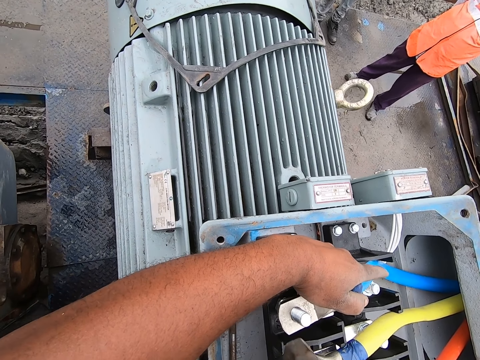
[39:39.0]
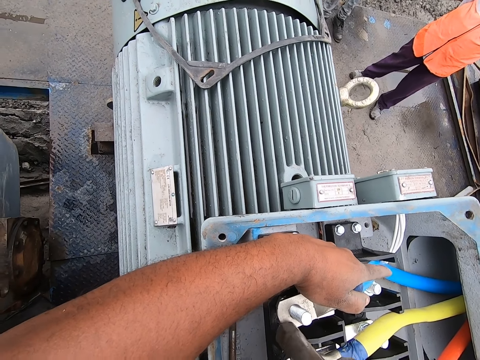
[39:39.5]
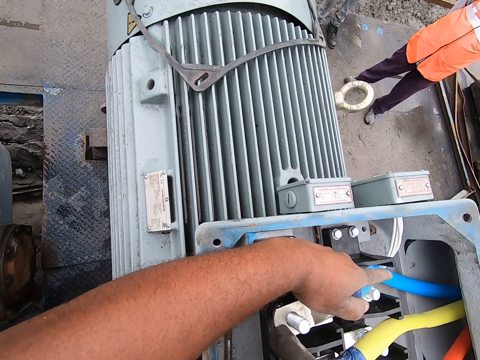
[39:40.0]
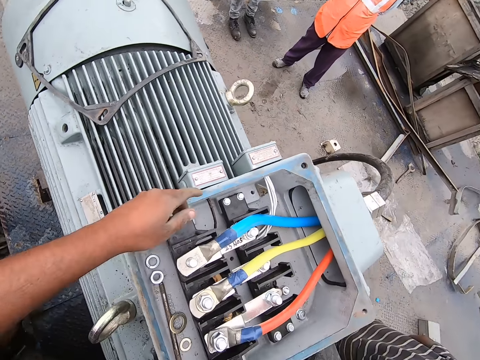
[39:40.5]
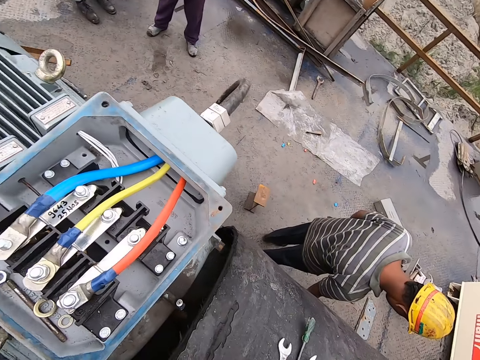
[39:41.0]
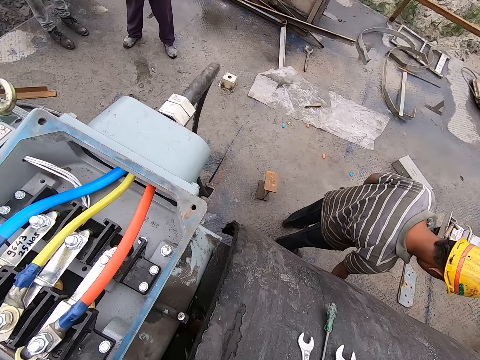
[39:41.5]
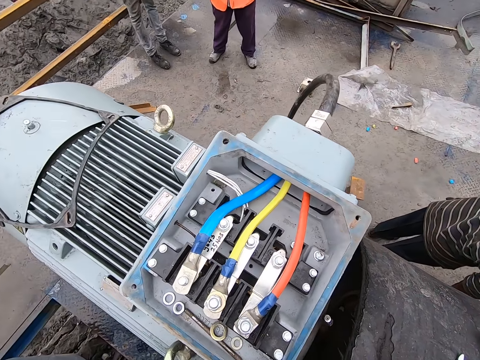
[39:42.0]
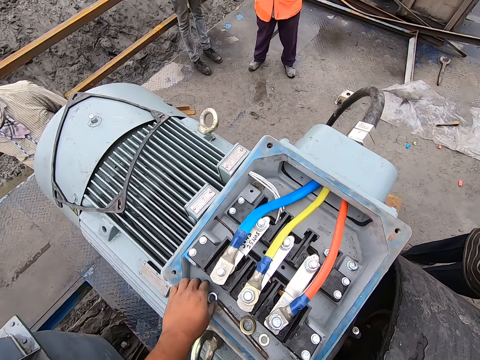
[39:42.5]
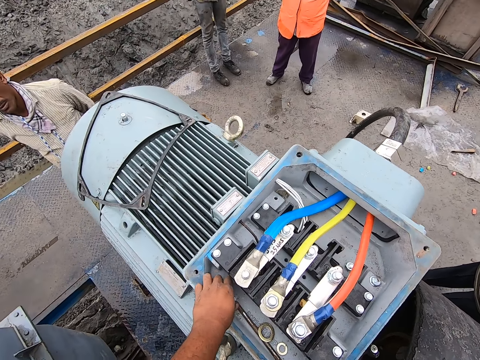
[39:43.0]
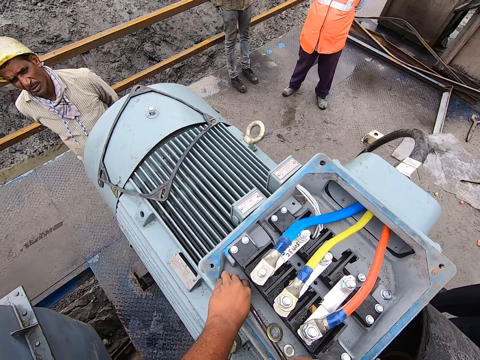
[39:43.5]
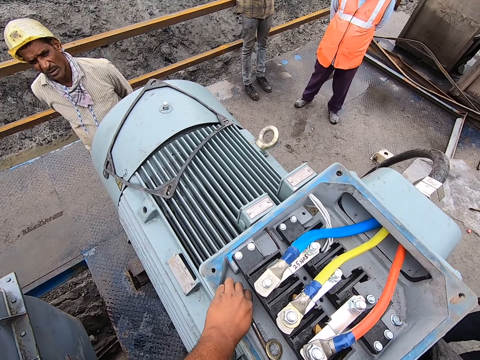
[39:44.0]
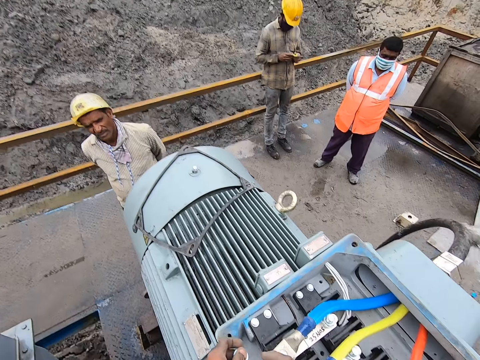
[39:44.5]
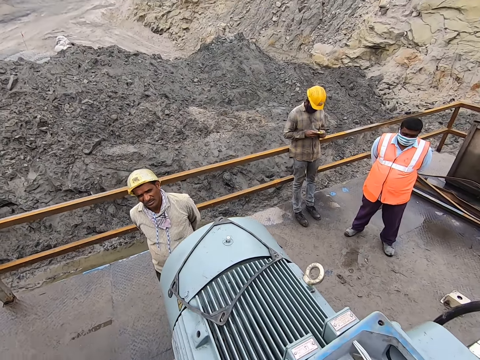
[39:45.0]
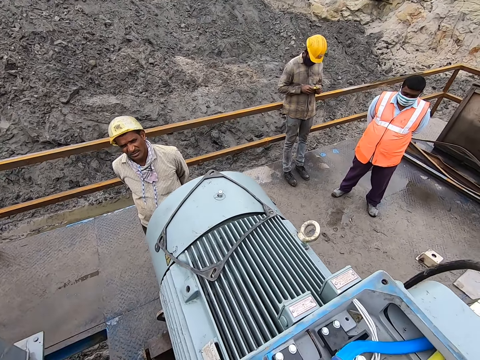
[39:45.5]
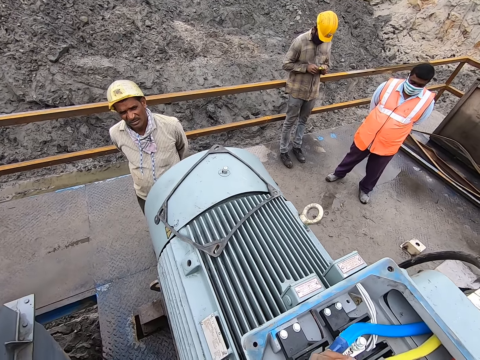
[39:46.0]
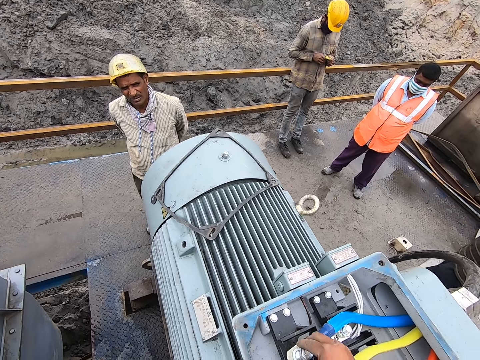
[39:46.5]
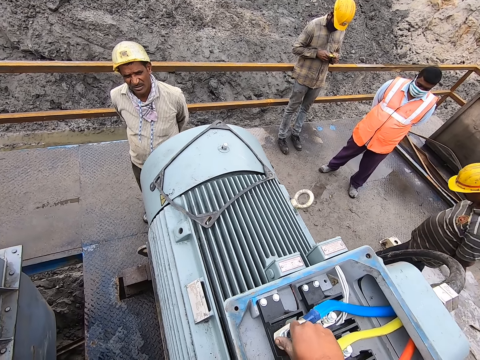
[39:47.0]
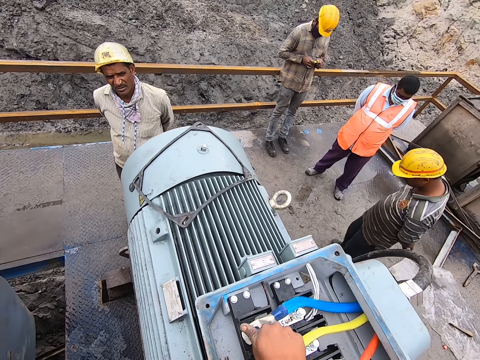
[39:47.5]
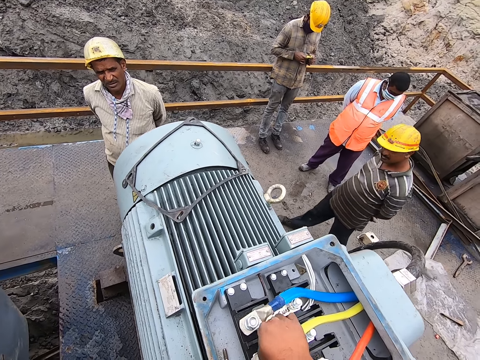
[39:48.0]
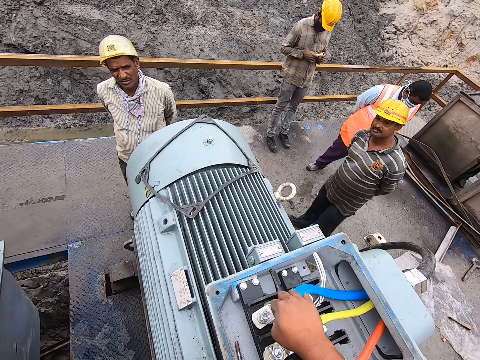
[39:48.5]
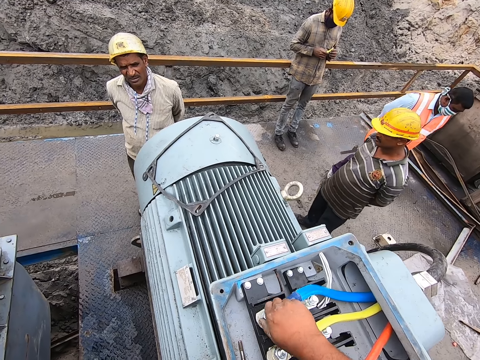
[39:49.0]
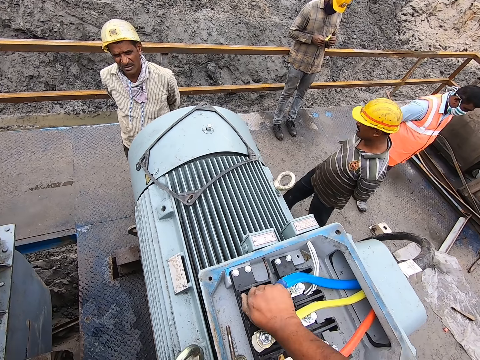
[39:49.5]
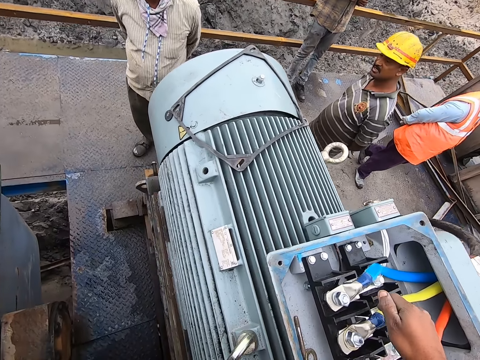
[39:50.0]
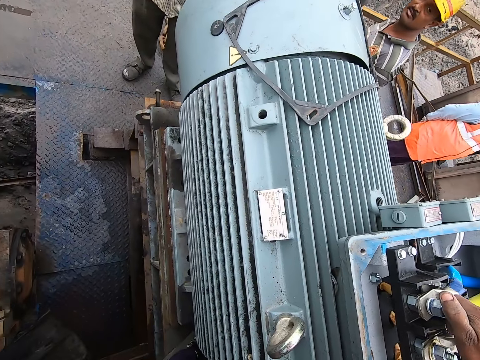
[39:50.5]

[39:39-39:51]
The camera wearer looks around. He picks up a ring nut. He gestures with his hand. He tightens the nut with his right hand.

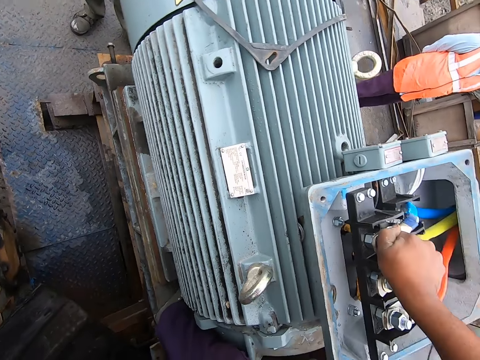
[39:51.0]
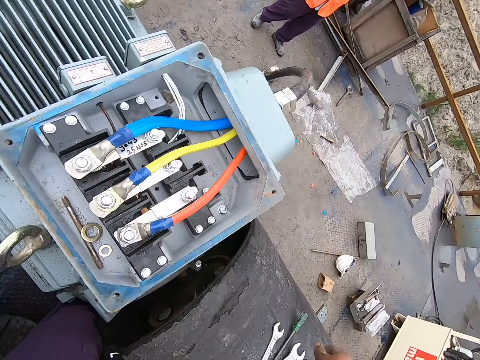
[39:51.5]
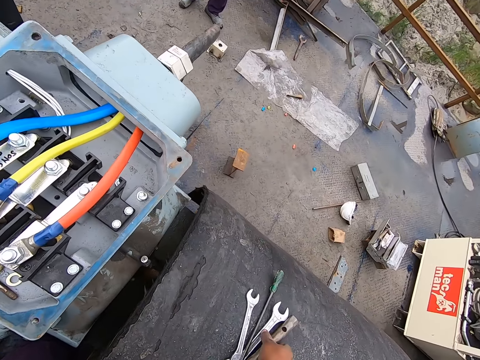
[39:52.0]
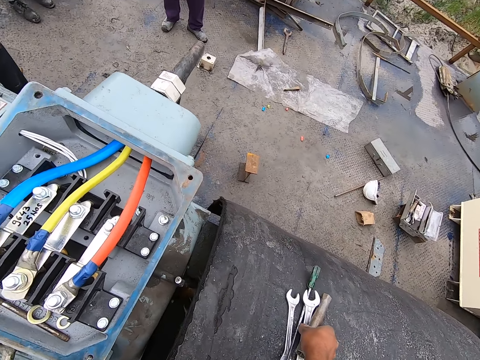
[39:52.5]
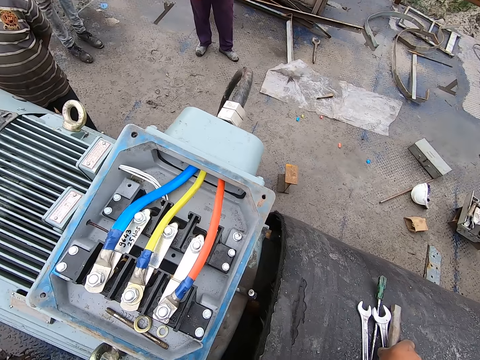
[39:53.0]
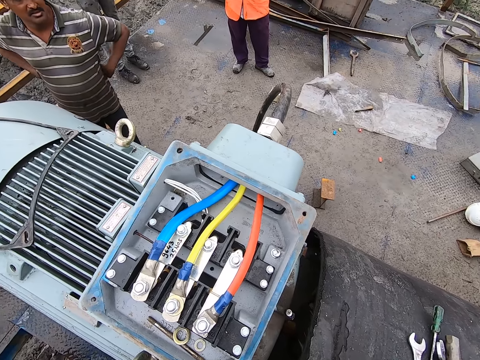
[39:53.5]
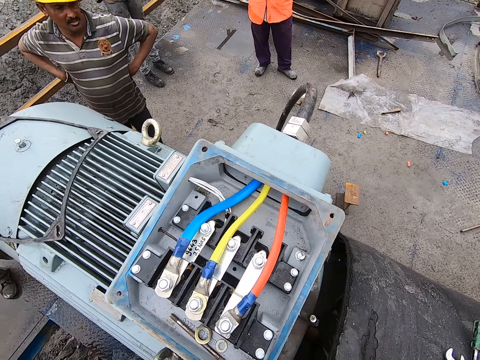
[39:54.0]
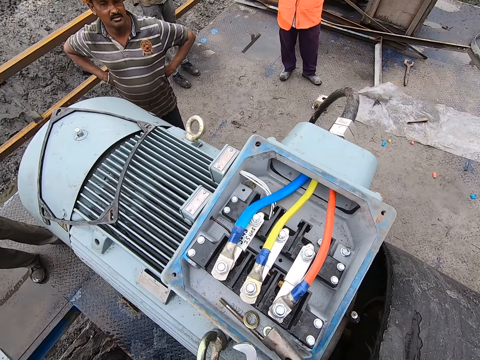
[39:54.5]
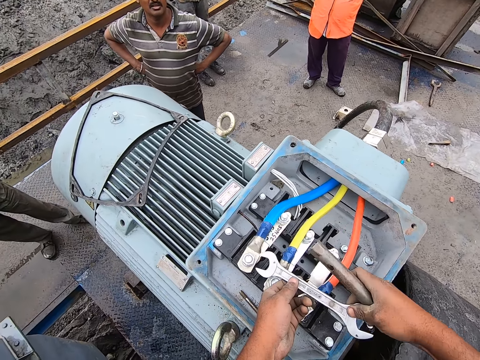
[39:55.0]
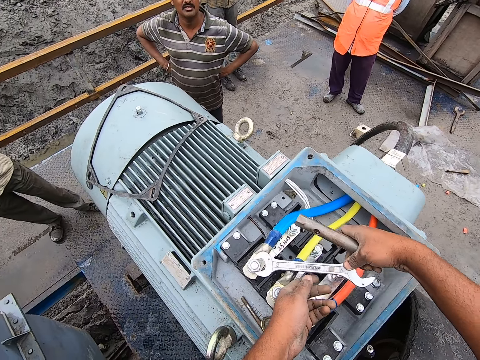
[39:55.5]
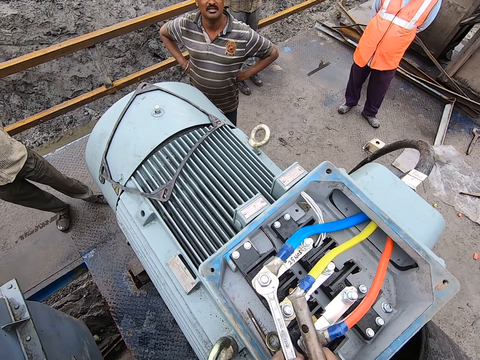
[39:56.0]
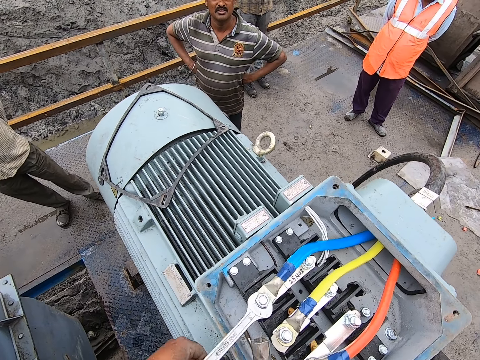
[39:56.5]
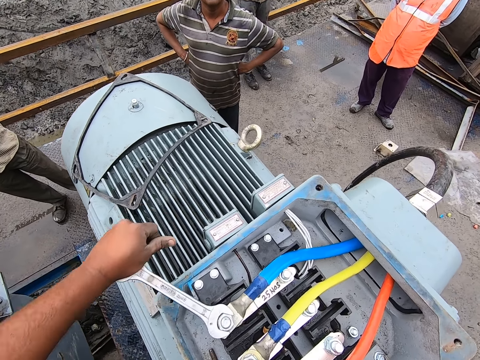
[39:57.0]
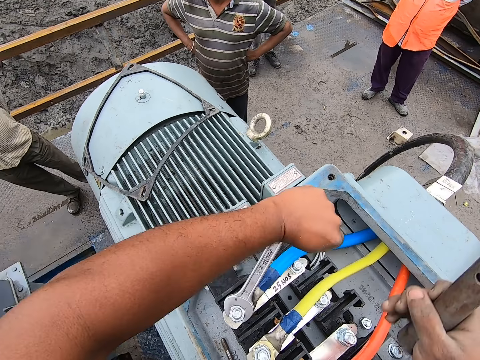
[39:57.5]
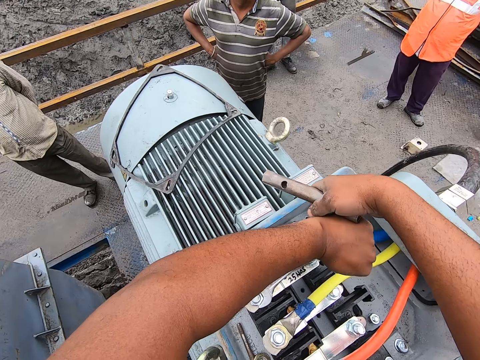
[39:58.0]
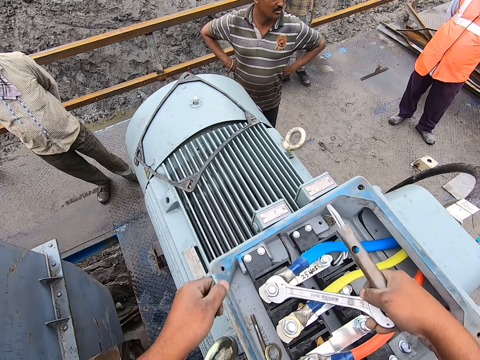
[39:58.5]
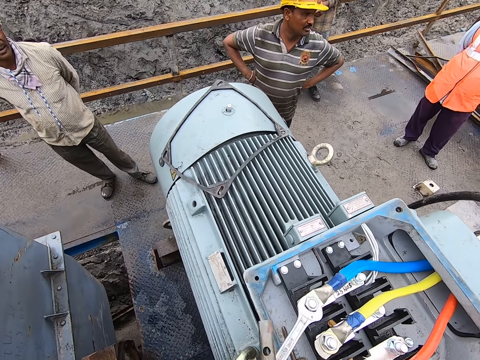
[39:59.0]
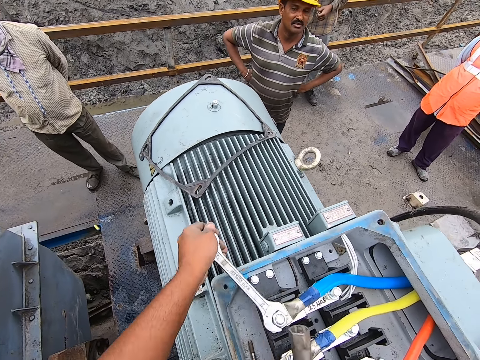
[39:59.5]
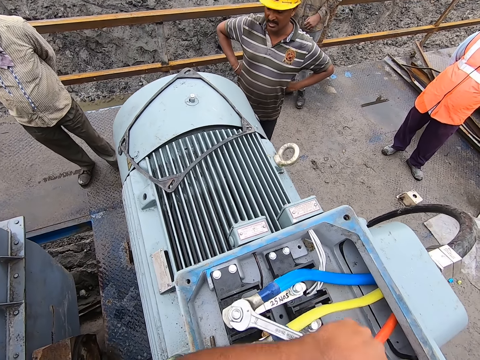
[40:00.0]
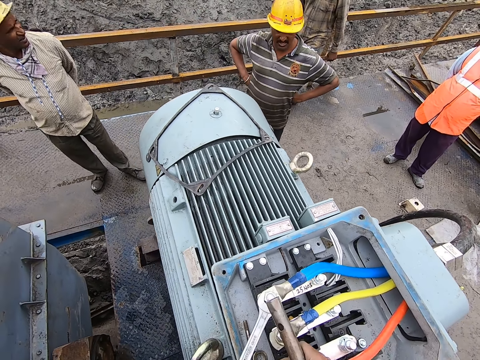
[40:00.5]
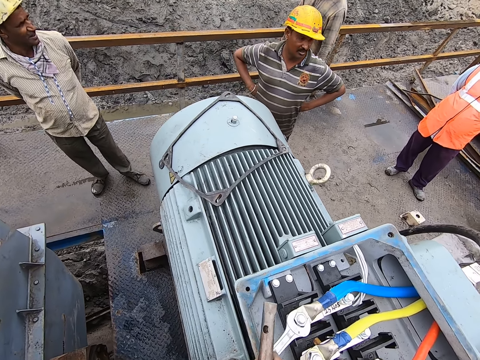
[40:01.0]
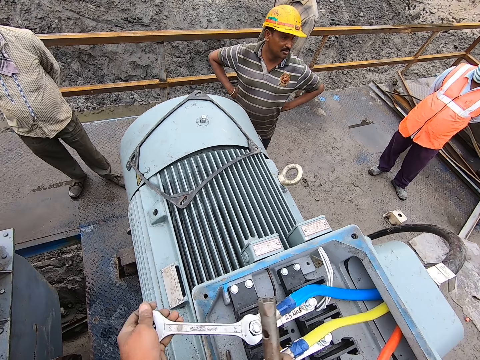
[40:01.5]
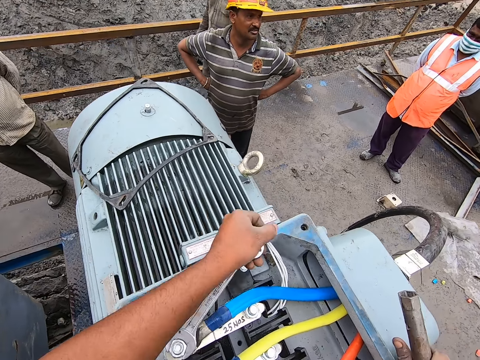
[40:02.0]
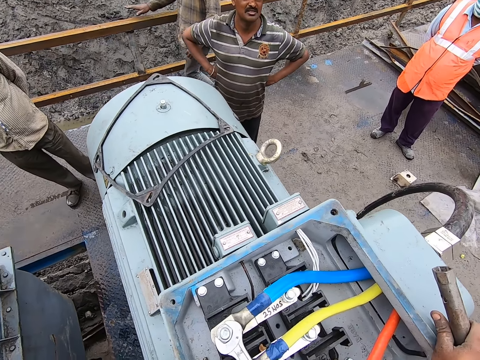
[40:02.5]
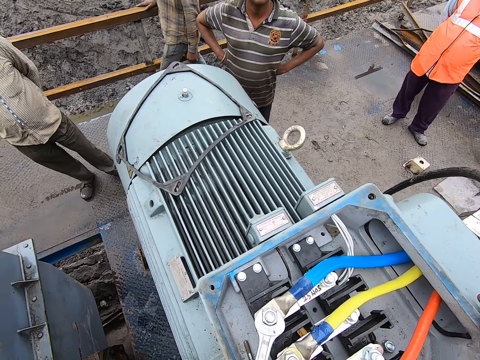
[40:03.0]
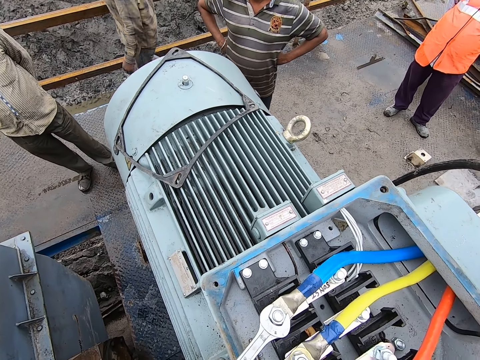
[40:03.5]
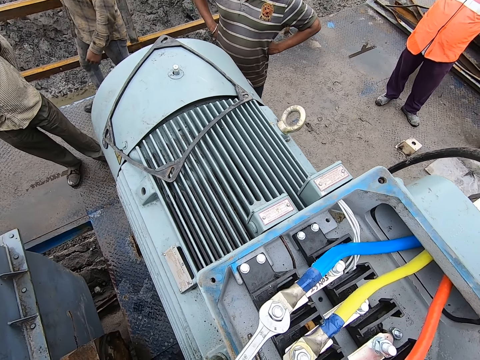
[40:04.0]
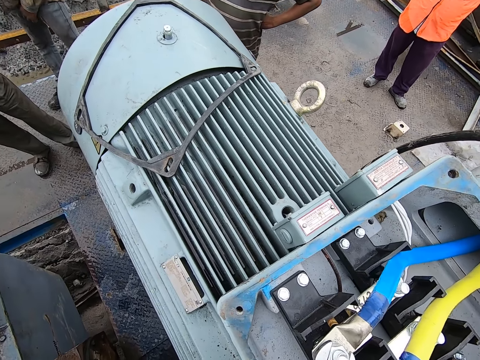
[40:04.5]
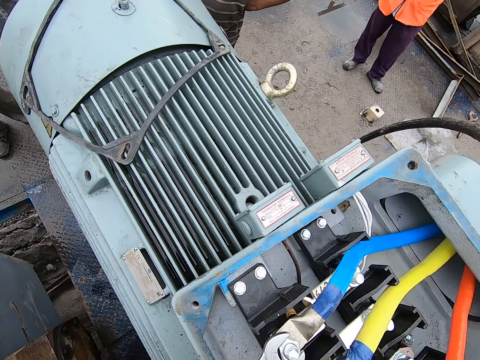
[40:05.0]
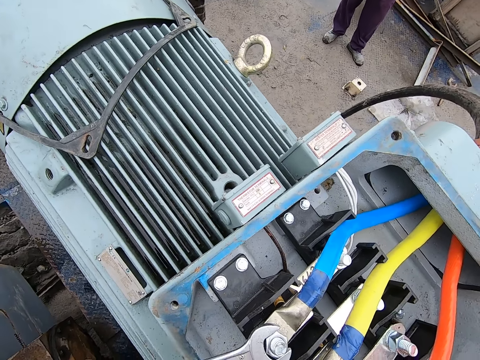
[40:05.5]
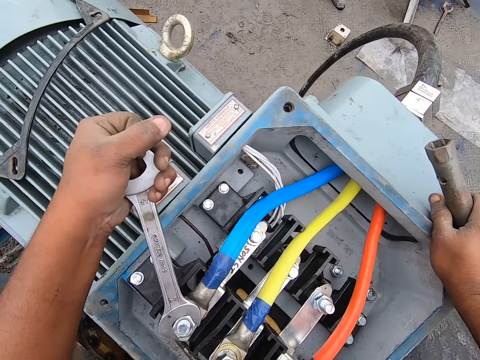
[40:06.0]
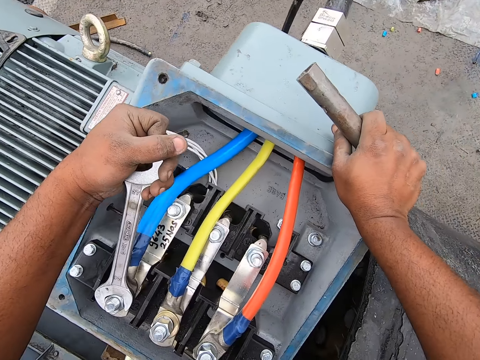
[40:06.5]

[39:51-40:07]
The camera wearer picks up a spanner. He picks up a wrench. He fixes the nut with the spanner. He tightens the nut with the wrench. He supports the spanner with both hands. He fixes the nut with the spanner.
